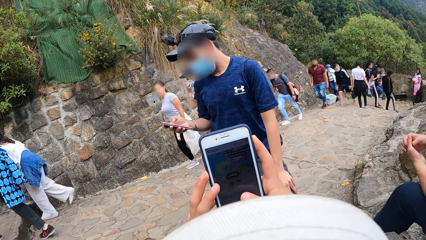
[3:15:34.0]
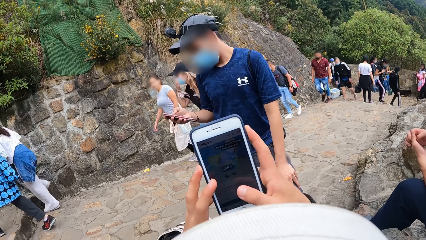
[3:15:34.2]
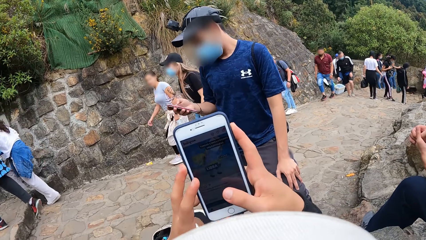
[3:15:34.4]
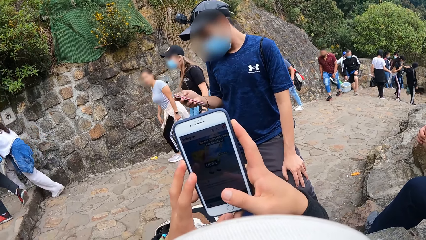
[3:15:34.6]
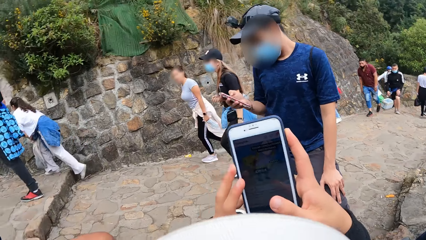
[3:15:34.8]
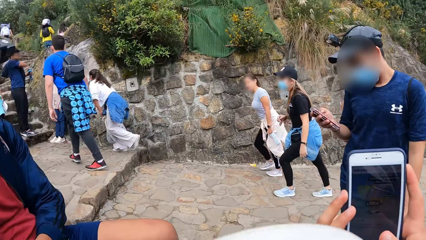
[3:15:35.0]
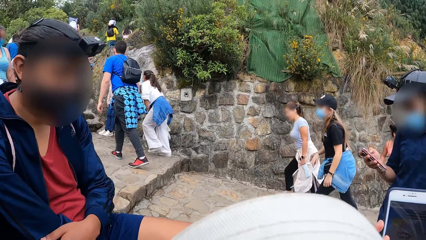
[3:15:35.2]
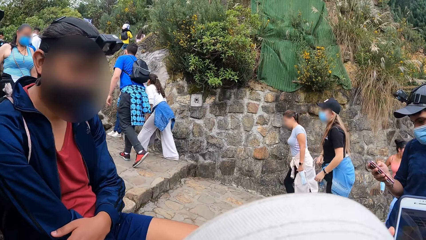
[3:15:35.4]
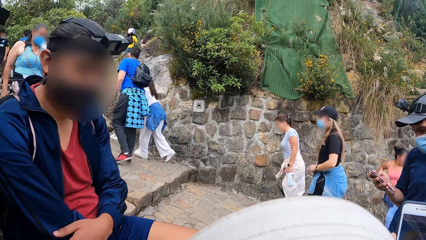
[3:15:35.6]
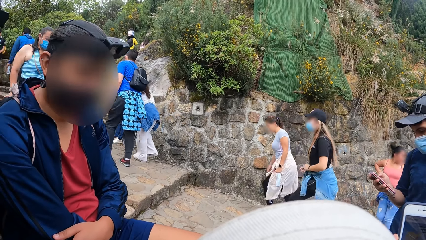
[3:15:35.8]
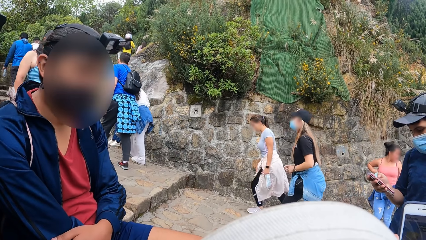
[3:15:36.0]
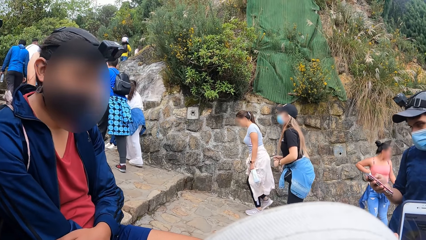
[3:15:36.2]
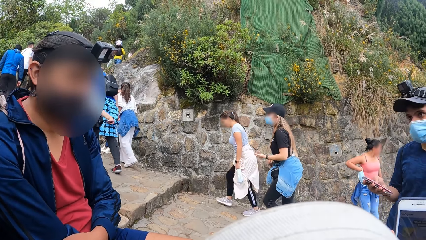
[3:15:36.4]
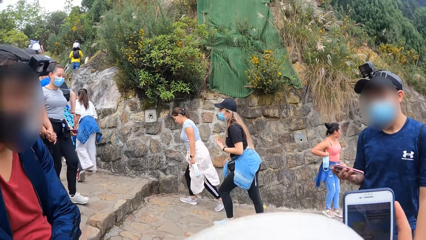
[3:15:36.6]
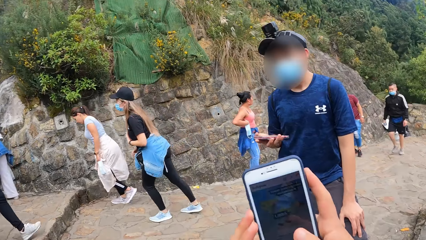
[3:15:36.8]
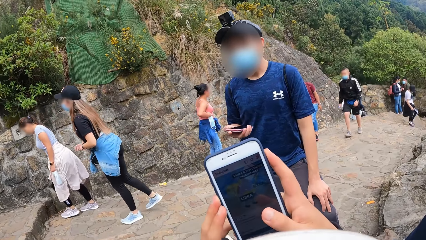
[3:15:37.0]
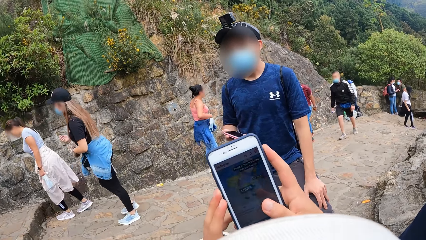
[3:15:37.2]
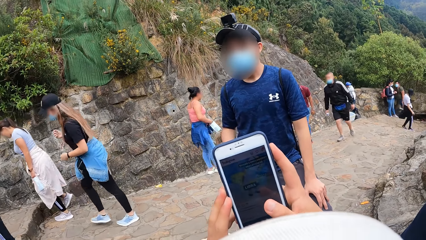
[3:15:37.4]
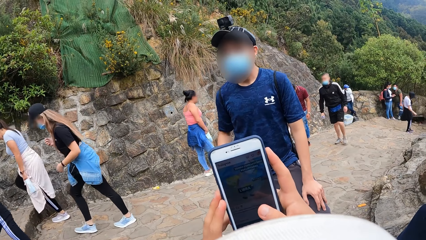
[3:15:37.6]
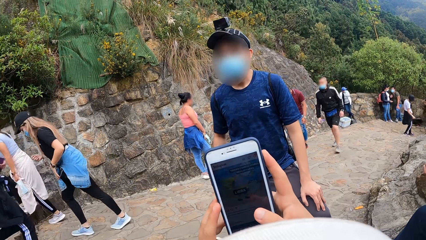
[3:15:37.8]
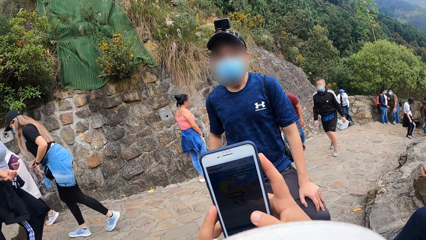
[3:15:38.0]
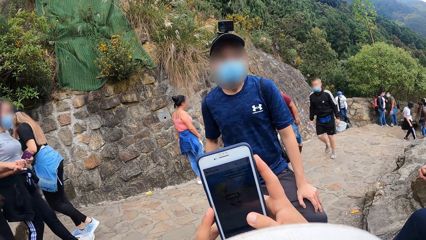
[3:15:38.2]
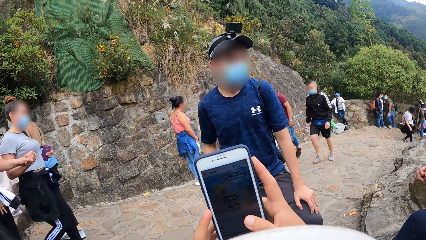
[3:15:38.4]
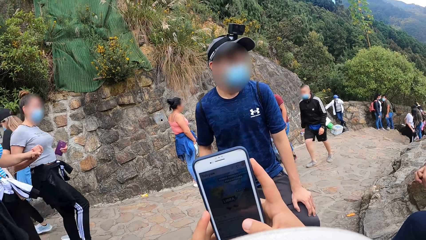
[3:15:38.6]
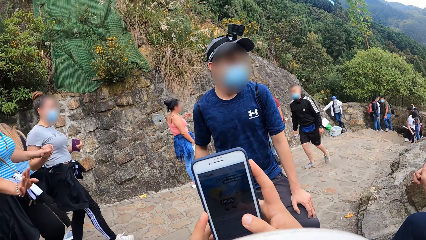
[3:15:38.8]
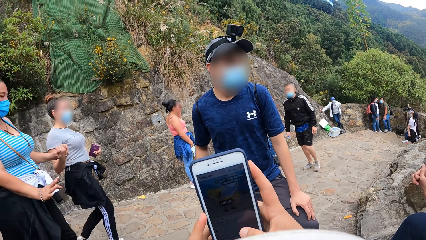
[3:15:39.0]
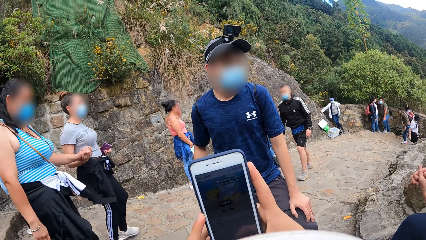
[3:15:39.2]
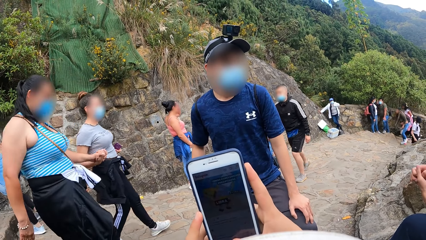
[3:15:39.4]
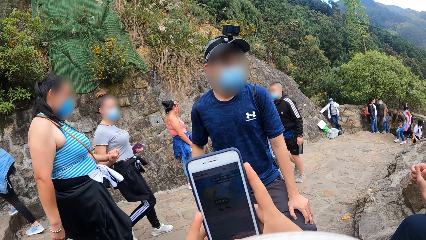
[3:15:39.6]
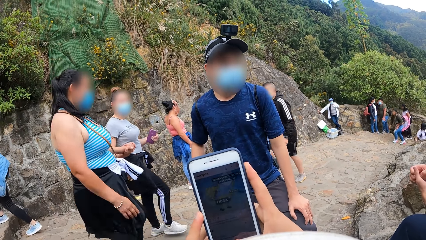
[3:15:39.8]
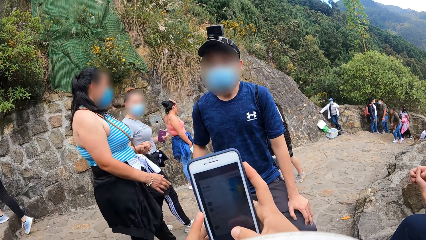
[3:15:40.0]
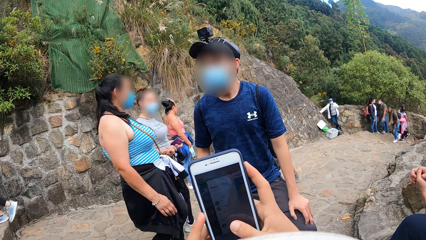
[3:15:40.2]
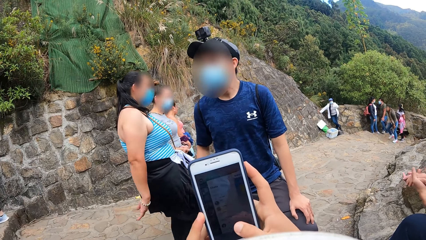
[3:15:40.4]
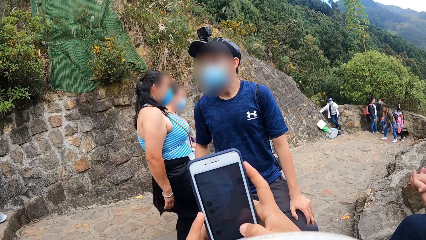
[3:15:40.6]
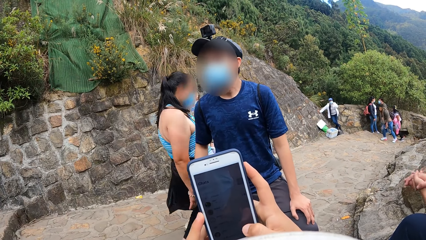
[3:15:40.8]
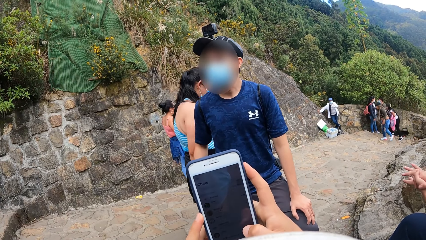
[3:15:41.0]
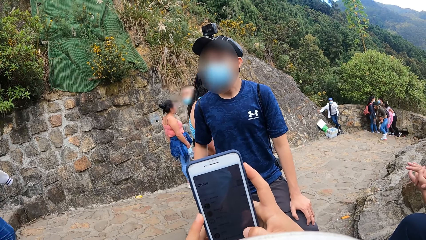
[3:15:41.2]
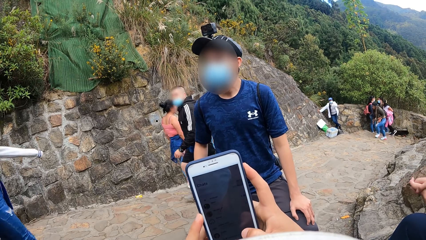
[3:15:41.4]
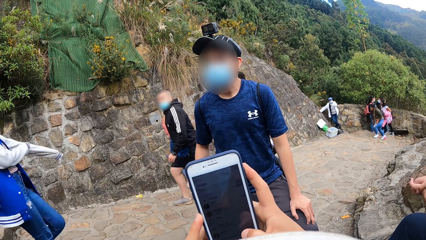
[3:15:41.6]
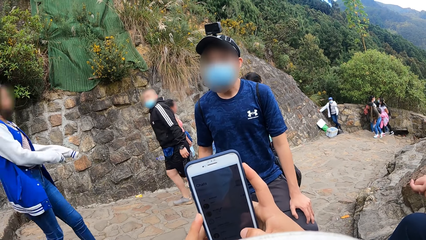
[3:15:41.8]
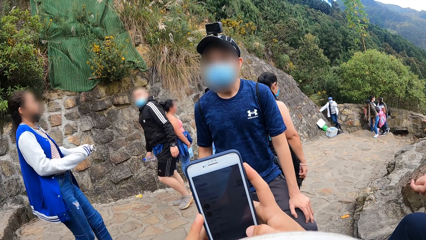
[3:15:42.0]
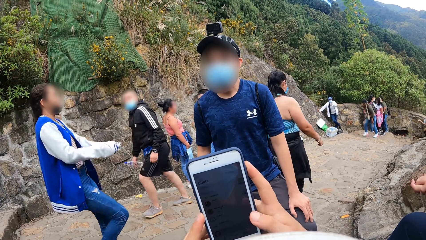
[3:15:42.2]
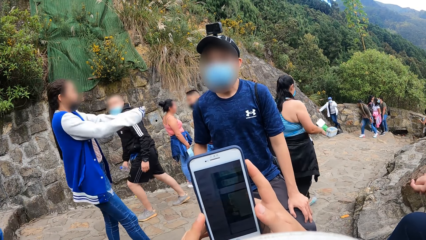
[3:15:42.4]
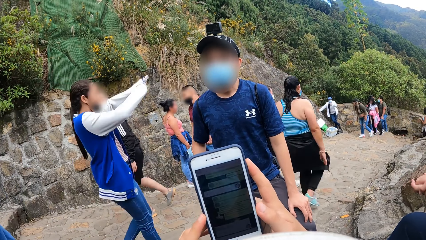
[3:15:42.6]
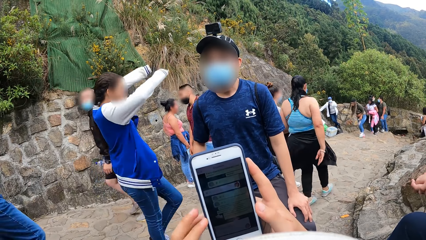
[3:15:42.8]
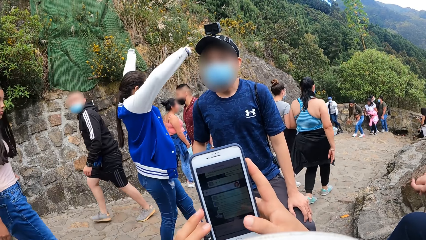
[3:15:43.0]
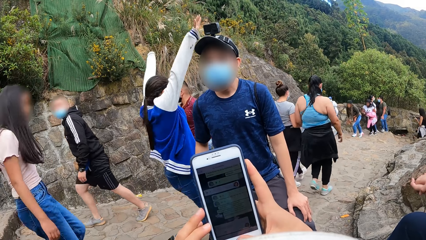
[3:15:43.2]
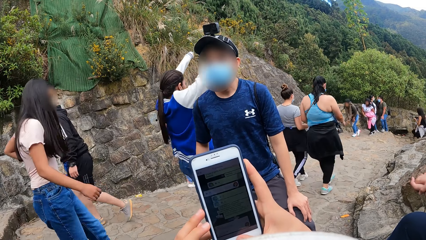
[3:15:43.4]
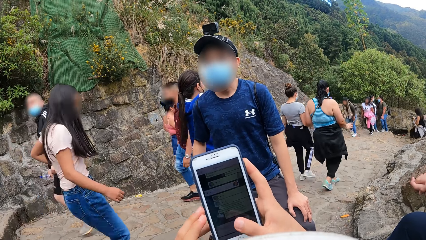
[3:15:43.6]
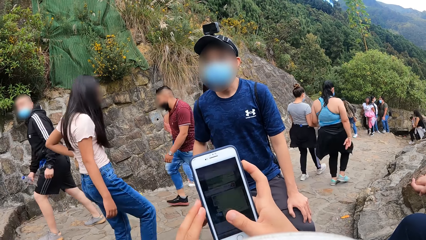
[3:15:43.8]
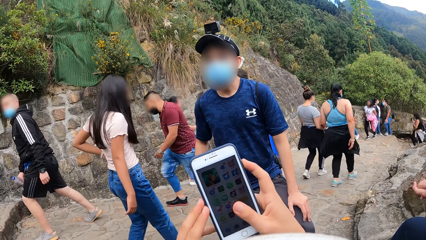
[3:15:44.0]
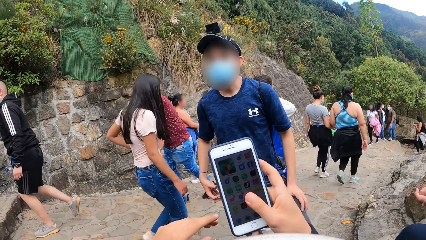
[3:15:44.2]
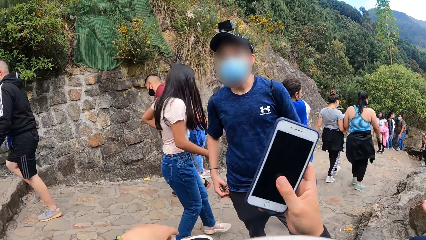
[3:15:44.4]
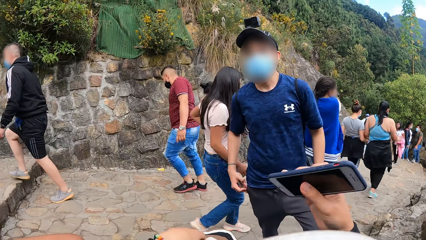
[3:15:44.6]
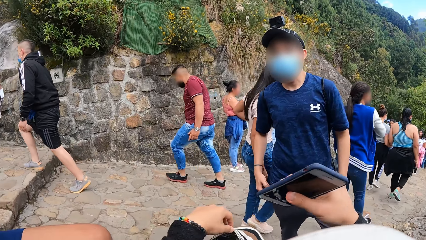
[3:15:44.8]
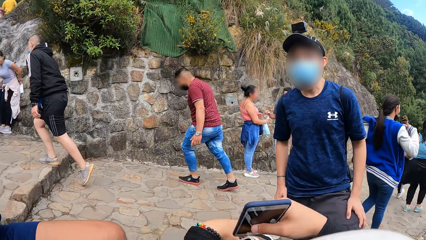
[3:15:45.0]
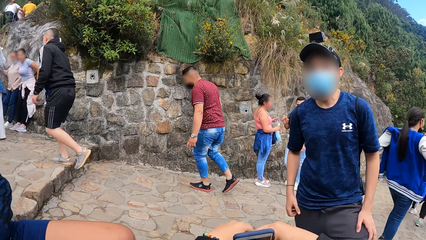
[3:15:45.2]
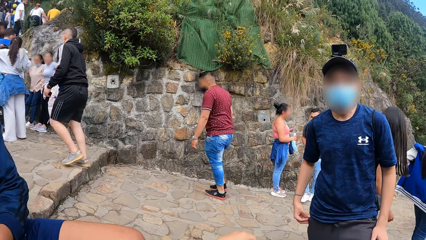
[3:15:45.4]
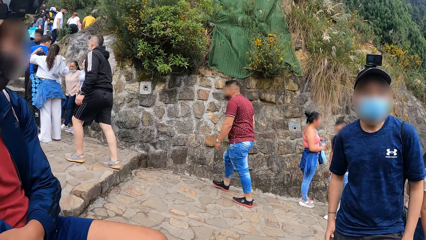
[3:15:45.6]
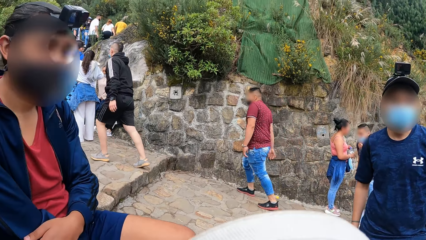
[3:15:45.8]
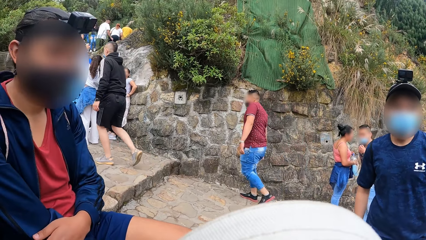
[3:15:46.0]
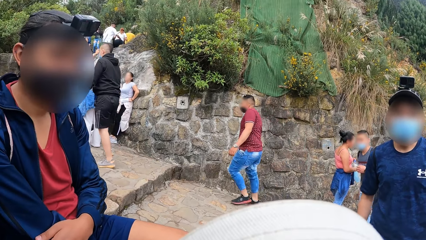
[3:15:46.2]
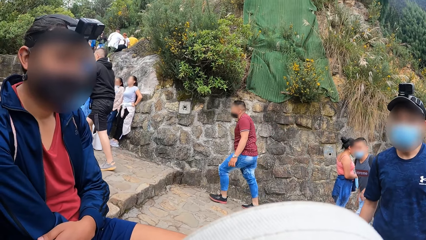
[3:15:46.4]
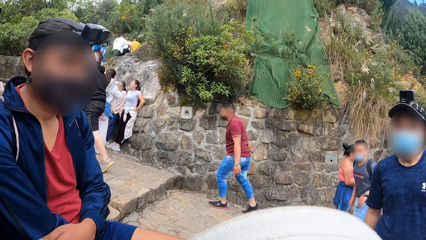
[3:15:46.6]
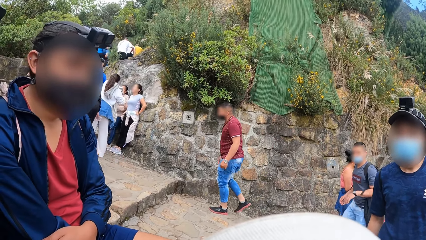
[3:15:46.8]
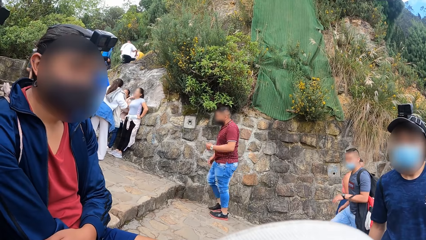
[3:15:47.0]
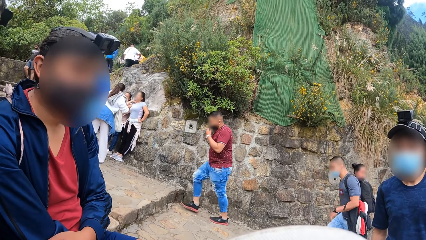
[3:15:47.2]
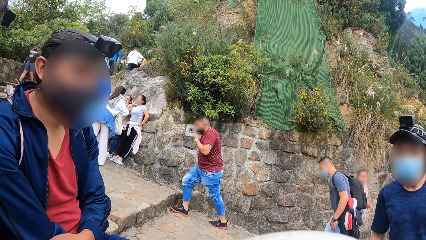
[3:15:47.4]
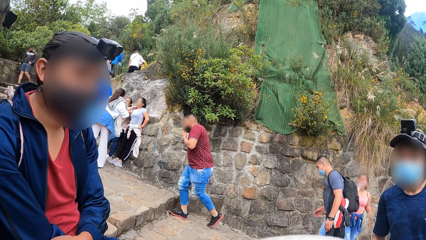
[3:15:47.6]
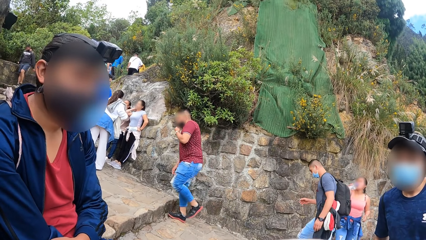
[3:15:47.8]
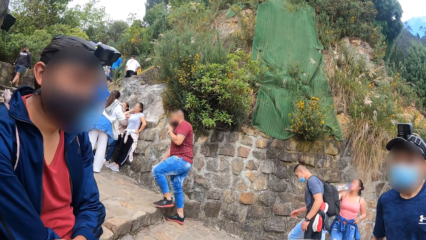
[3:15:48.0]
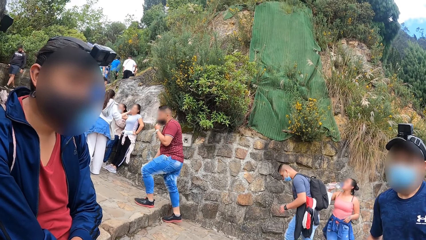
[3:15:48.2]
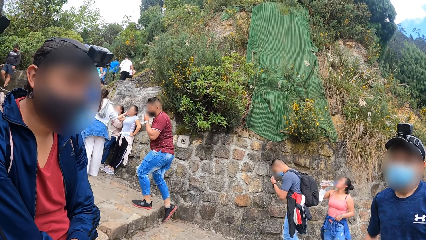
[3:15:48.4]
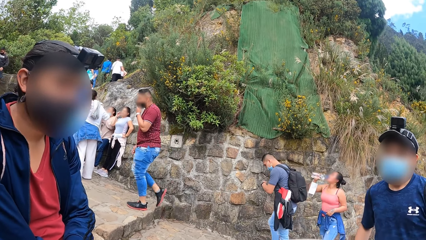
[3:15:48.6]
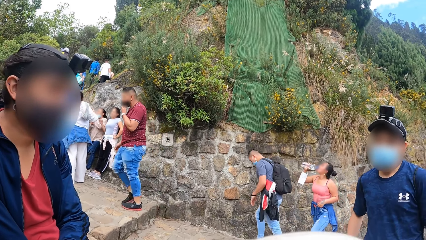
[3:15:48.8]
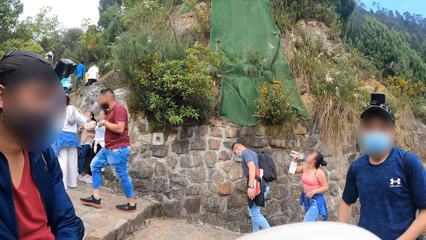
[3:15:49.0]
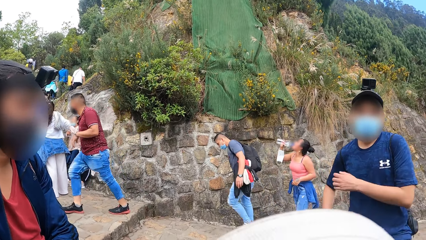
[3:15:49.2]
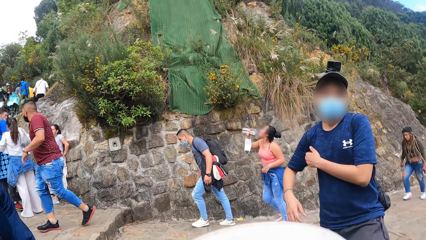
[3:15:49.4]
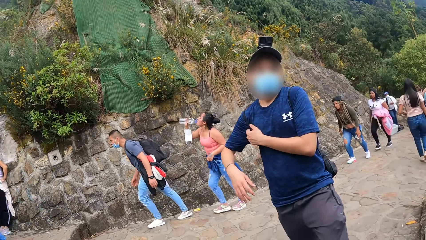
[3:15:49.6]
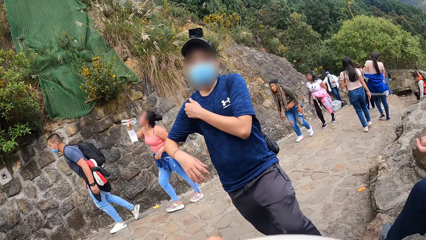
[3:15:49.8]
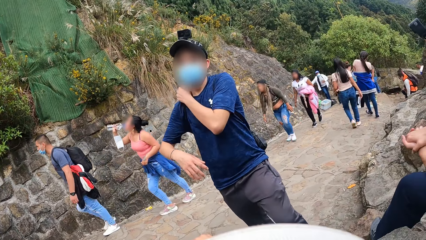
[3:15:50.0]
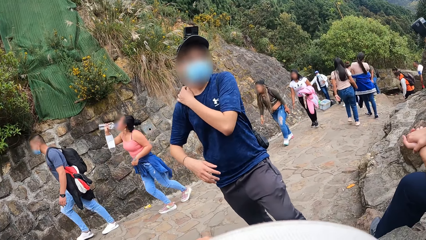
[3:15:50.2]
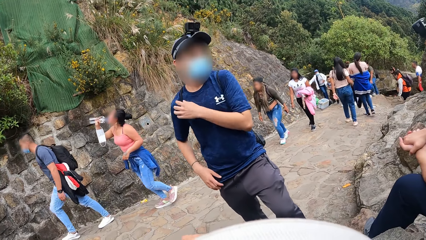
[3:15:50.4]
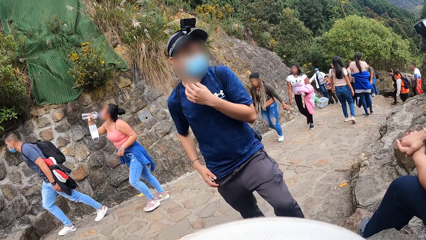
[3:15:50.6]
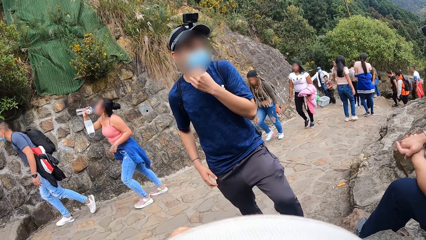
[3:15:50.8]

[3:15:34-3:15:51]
A man operates a phone in his hand. The camera wearer converses to another man. The second man converses to the camera wearer. The first man stares around. The camera wearer operates the phone in their hands. A third man holds his hands together. The camera wearer puts the phone inside the bag with their right hand. The second man stares around. The first man puts his phone in his pocket. The first man adjusts a knapsack strap on his shoulder with his right hand.
